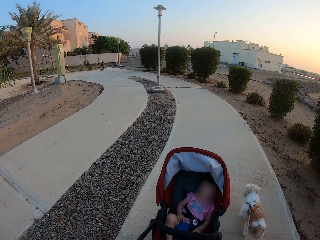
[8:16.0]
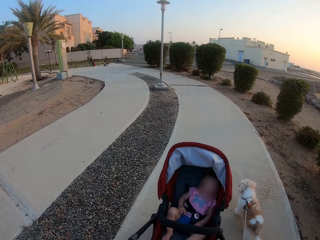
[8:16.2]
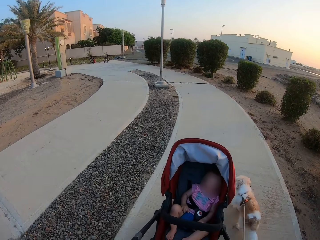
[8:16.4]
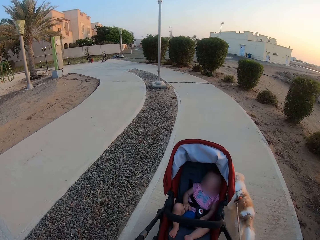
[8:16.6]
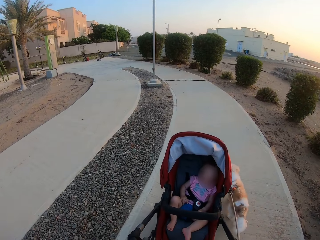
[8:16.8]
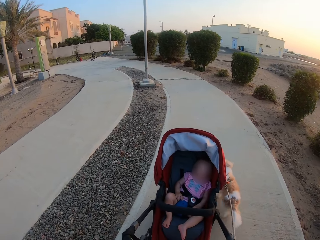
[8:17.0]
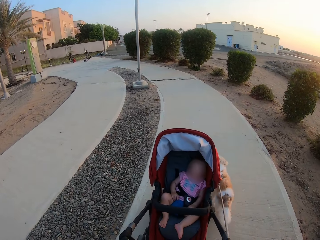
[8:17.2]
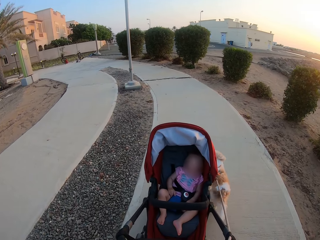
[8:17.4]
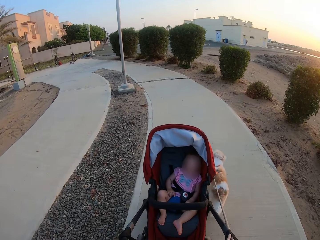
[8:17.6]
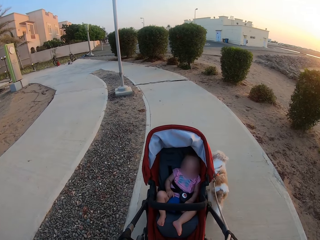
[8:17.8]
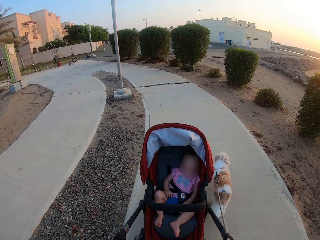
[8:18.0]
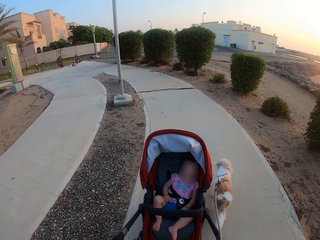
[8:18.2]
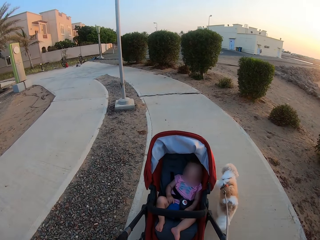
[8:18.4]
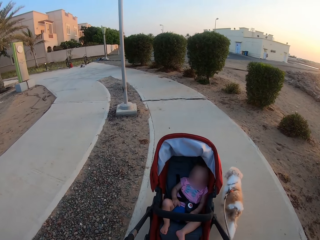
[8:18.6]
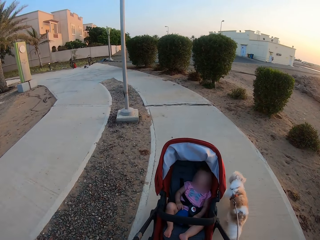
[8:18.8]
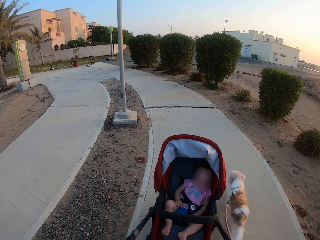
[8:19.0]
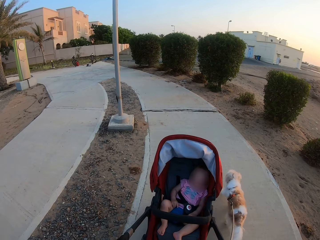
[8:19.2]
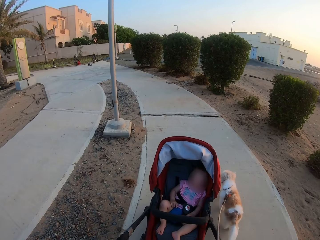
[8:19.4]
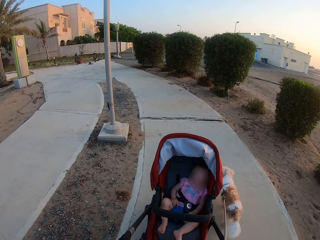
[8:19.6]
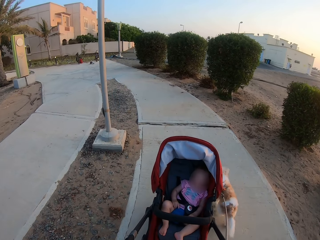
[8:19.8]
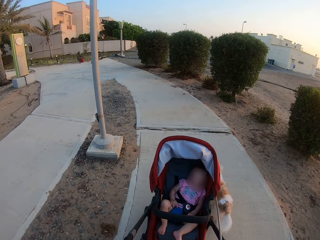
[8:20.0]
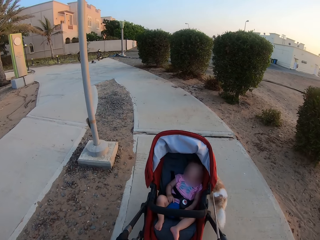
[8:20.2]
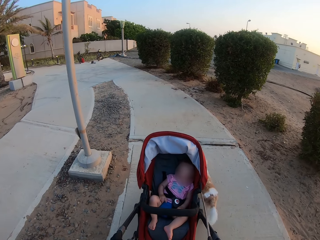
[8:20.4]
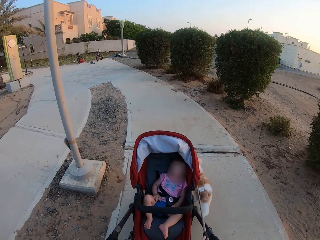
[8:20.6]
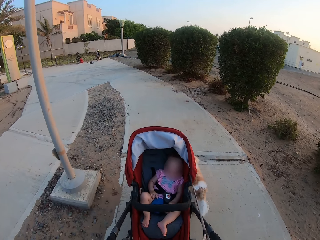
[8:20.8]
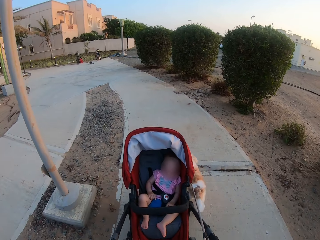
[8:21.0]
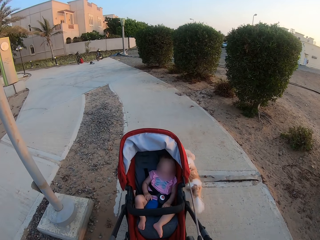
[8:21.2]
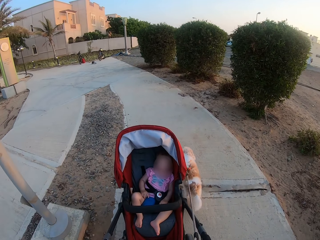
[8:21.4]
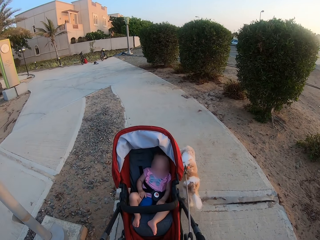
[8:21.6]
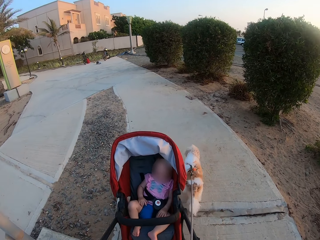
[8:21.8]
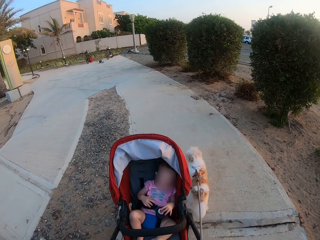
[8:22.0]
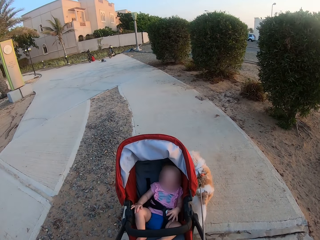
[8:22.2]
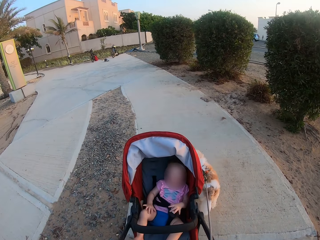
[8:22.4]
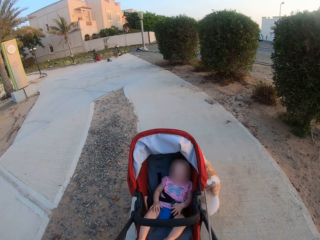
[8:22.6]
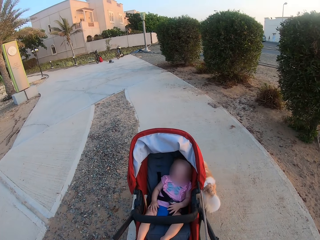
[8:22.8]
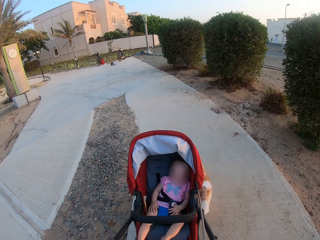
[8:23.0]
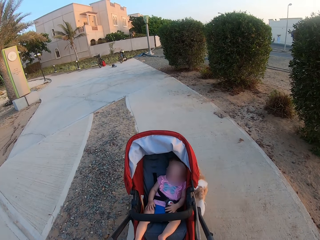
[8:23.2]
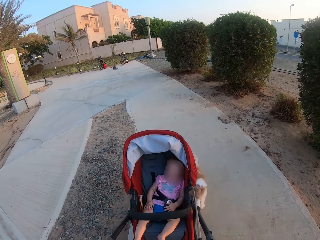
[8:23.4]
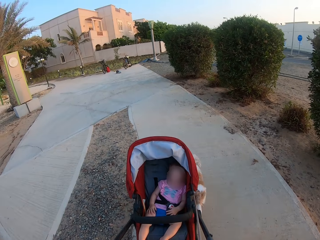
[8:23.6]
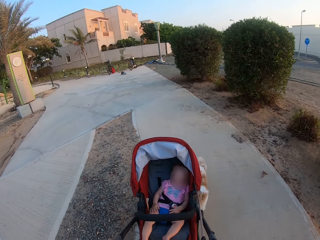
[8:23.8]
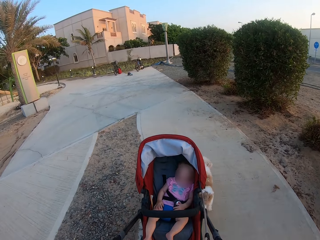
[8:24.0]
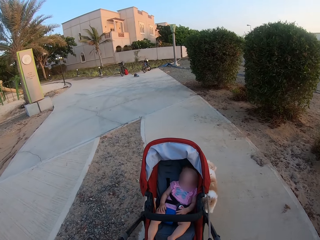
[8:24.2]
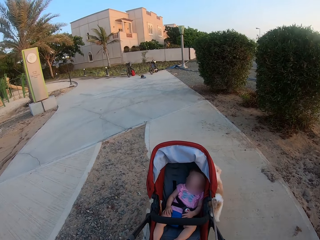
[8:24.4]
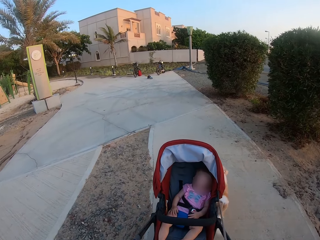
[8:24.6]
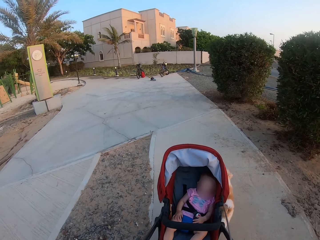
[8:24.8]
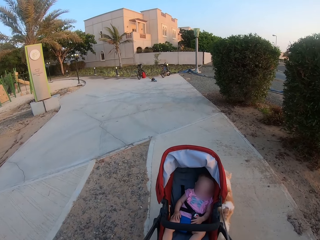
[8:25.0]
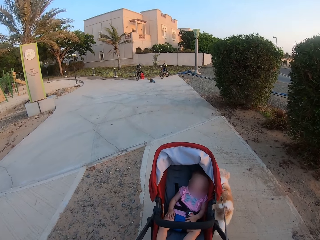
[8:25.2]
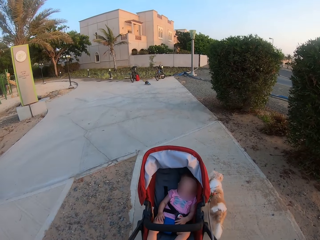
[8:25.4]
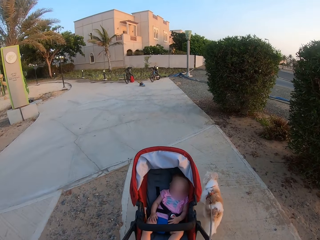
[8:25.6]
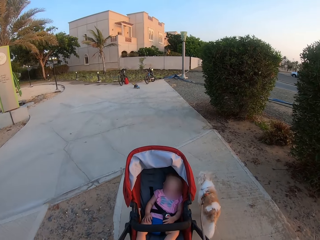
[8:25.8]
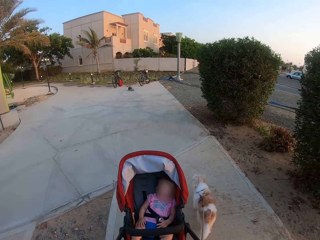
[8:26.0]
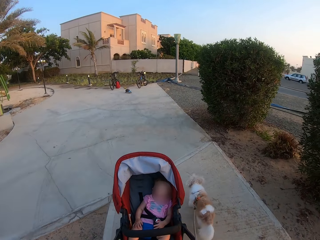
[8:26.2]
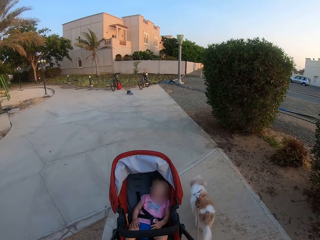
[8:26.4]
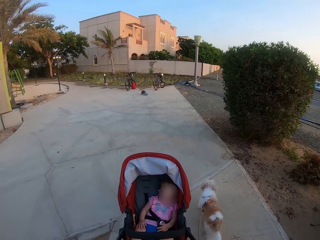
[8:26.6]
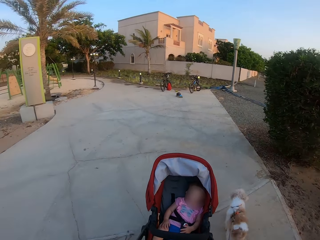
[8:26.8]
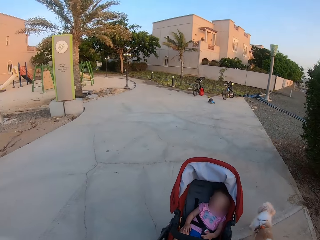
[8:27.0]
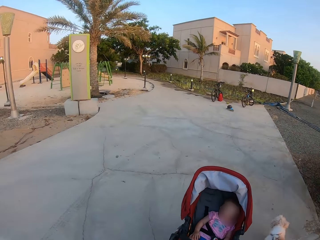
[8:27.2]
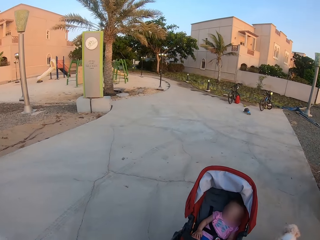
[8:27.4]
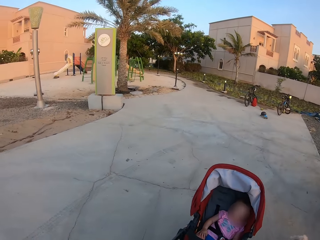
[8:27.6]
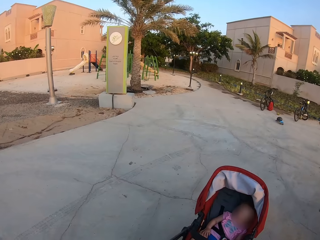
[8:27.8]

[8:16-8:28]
The camera wearer walks a dog with a lace.

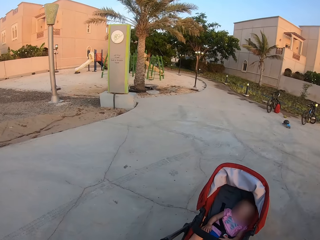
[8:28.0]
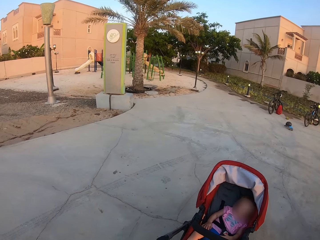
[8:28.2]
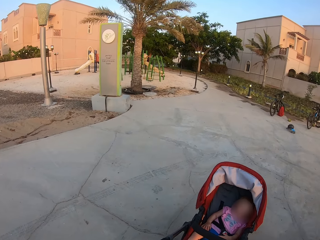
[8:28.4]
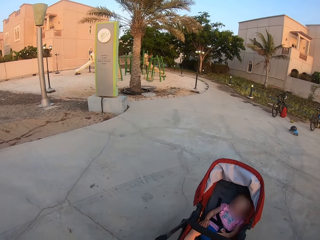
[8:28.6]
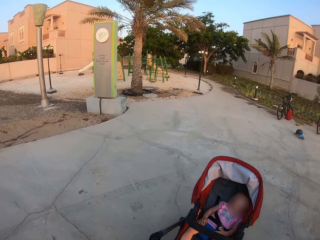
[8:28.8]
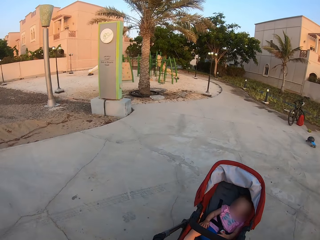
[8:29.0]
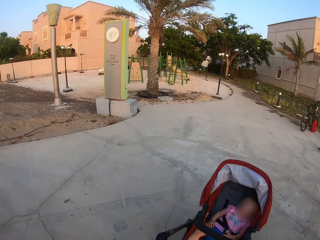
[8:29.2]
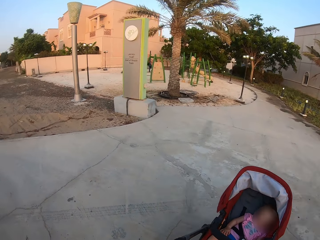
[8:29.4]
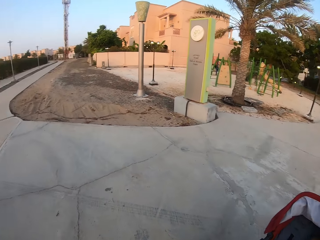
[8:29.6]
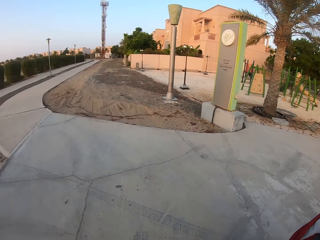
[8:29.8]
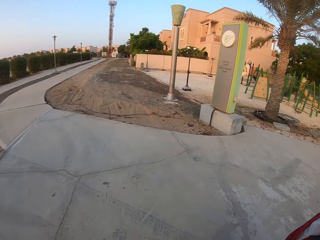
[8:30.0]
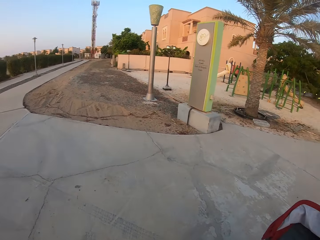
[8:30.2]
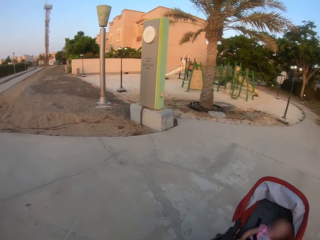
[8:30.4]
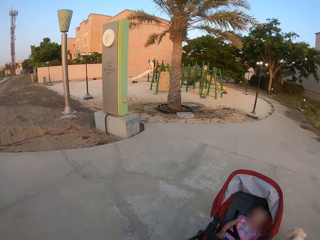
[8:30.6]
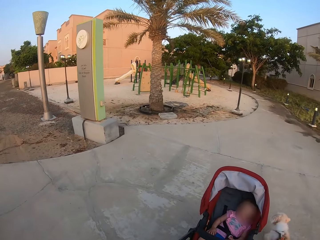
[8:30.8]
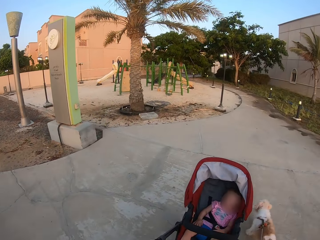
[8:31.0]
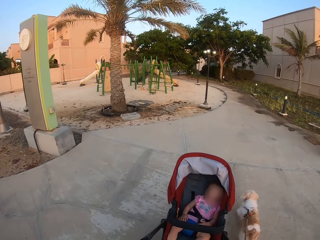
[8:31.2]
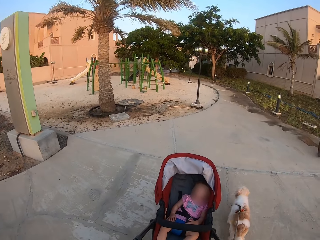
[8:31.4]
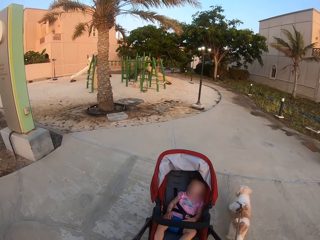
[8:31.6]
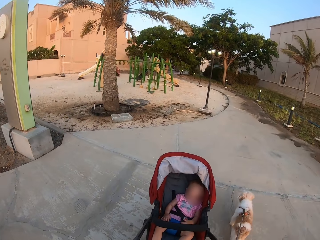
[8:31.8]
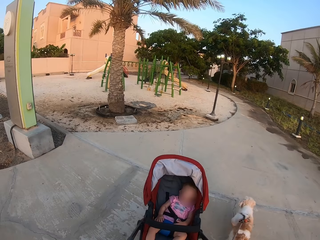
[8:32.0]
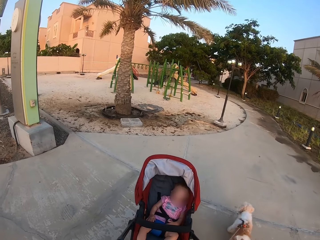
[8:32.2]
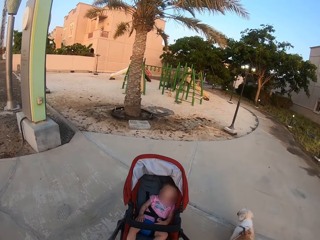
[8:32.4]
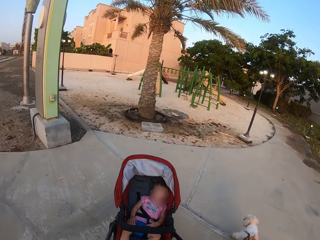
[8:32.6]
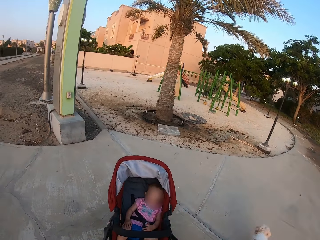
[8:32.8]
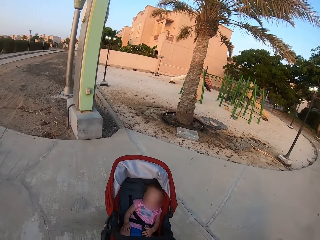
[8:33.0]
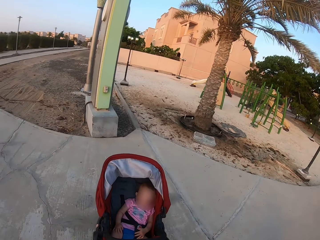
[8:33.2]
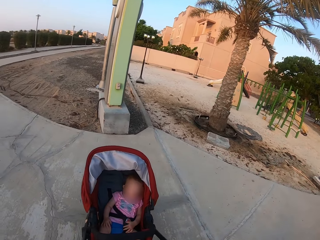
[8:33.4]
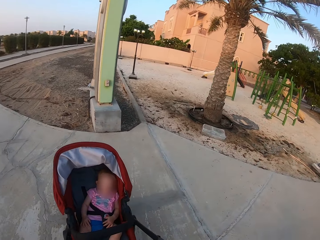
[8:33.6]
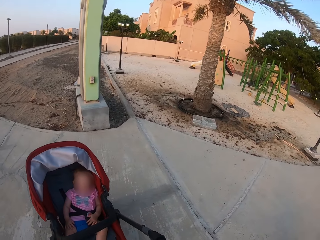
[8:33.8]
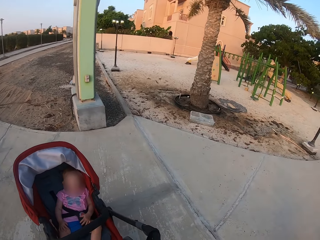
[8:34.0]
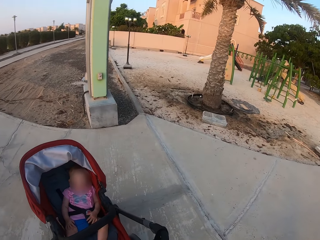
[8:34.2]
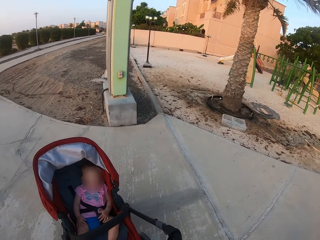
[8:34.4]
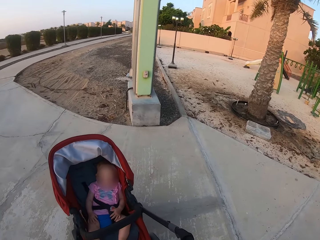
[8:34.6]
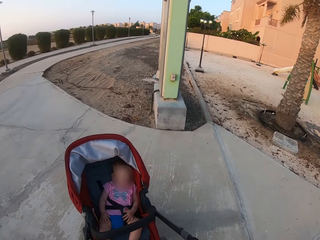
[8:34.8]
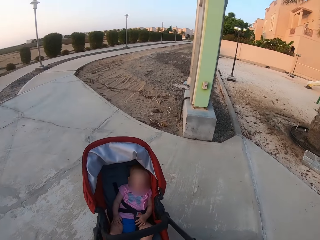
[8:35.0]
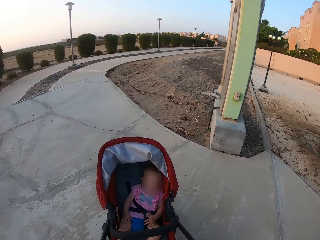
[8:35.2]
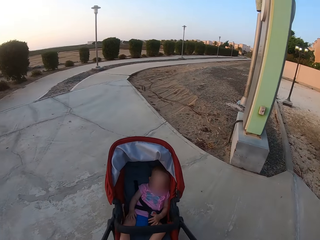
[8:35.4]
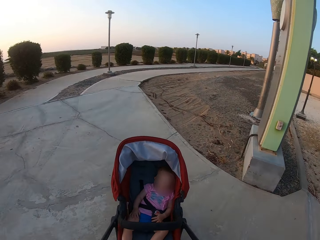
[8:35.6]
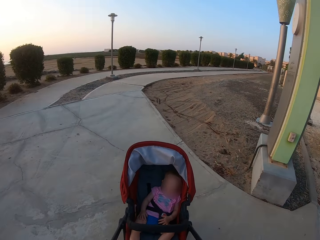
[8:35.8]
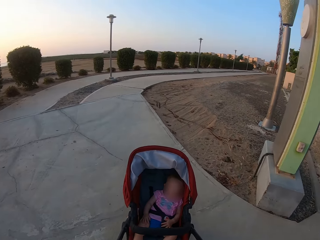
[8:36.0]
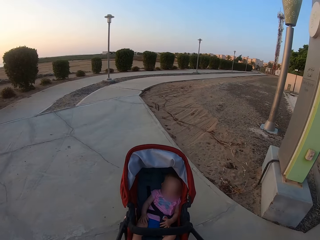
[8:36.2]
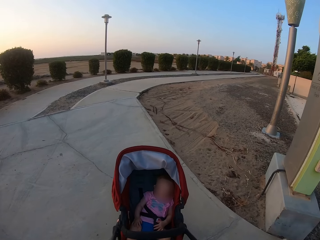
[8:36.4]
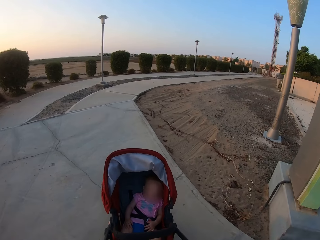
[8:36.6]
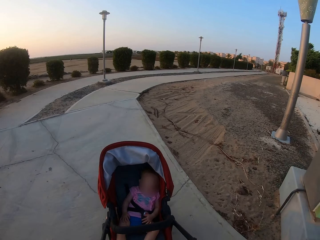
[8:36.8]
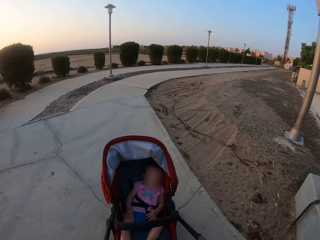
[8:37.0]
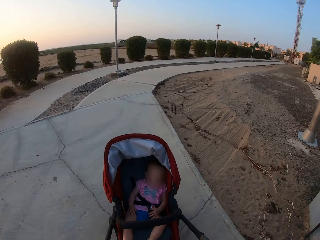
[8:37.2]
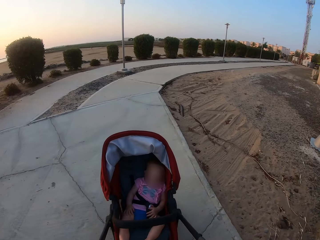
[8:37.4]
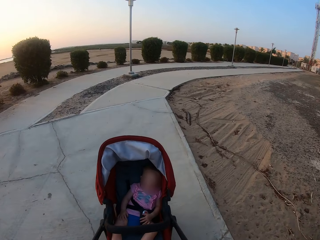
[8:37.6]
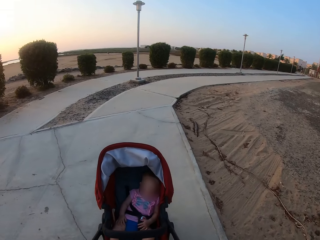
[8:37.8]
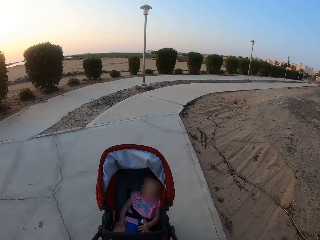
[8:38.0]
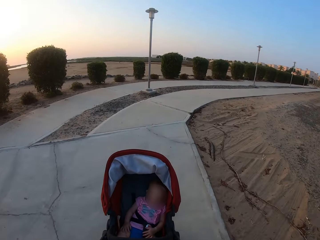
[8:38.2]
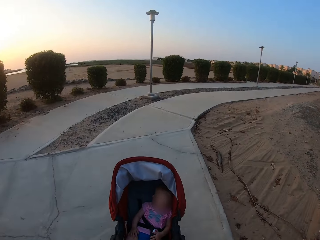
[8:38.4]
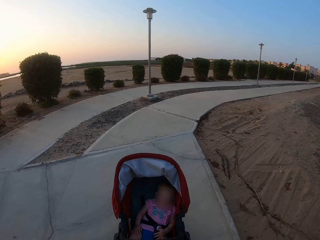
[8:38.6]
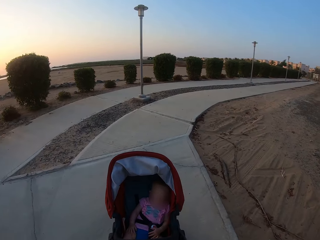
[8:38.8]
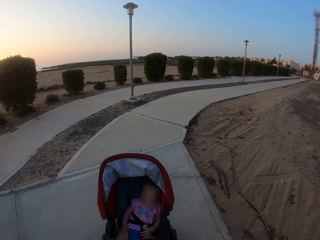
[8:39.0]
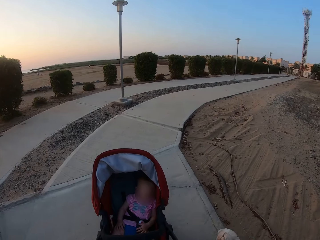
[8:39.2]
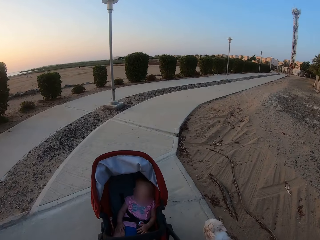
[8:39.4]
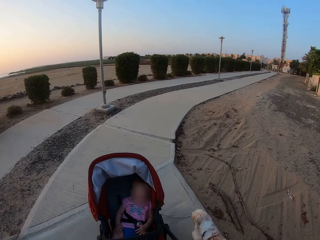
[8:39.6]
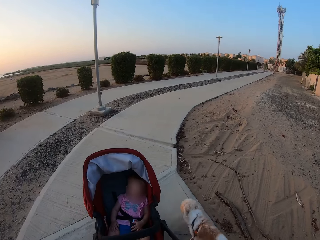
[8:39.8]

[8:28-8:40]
The camera wearer turns around. They stop a baby in a stroller and a dog along the pavement. They turn the baby stroller around. They push the baby stroller. They walk with the baby in the baby stroller and the dog along the pavement.
